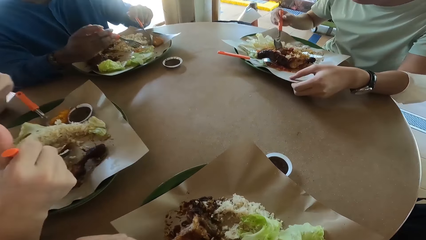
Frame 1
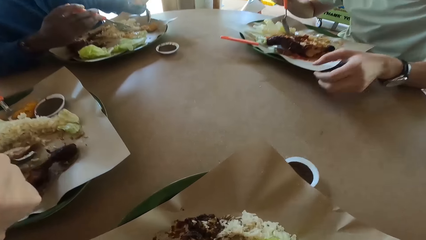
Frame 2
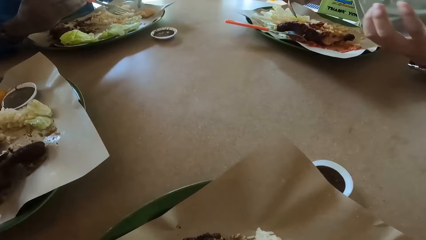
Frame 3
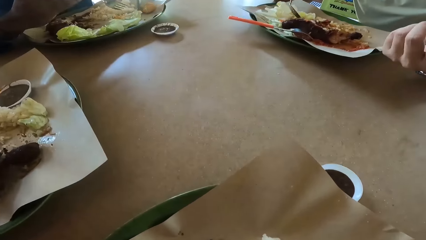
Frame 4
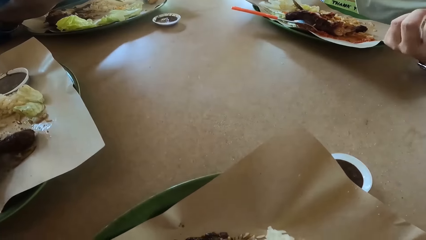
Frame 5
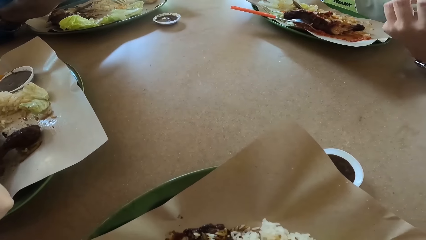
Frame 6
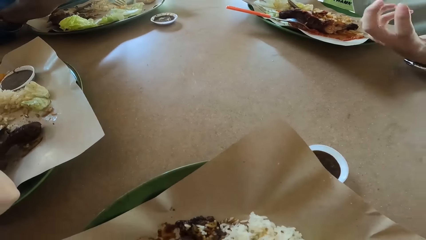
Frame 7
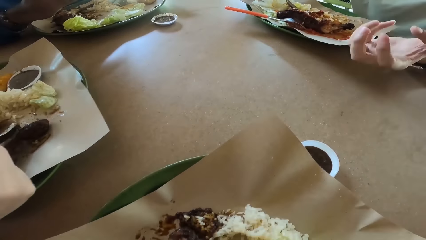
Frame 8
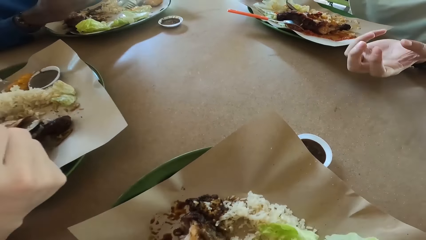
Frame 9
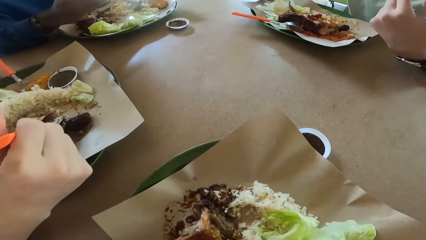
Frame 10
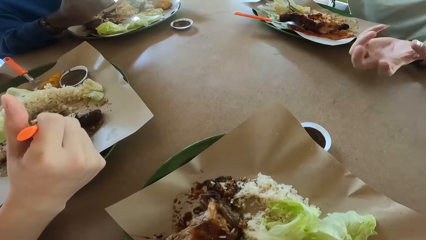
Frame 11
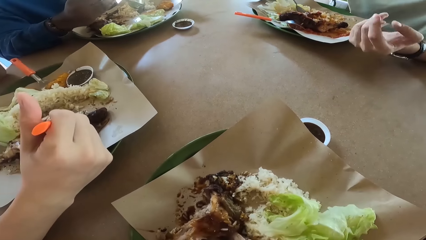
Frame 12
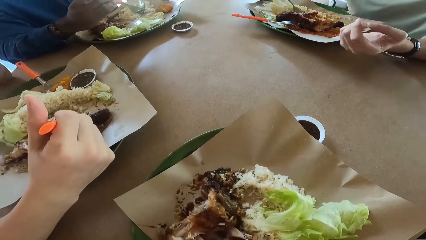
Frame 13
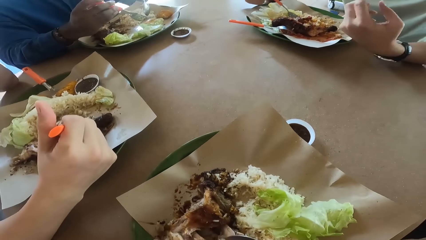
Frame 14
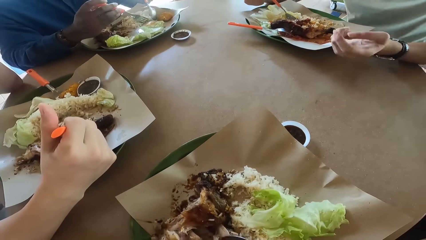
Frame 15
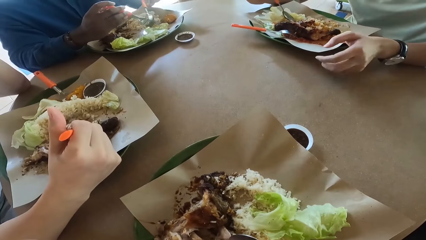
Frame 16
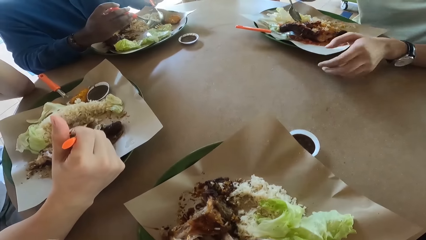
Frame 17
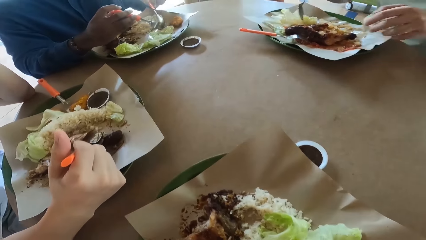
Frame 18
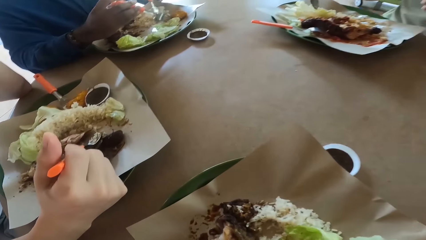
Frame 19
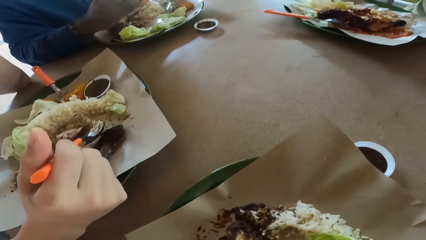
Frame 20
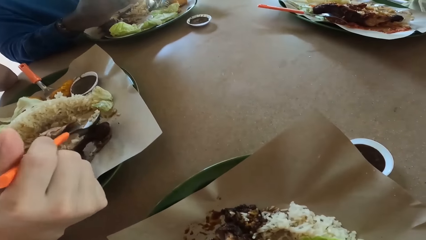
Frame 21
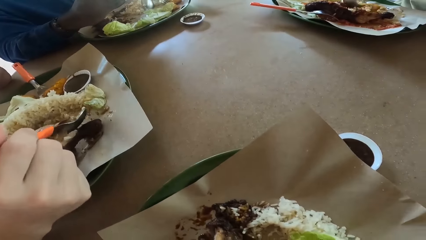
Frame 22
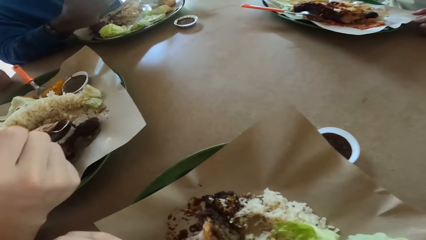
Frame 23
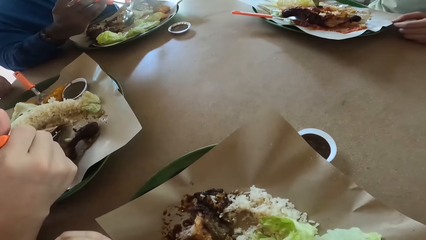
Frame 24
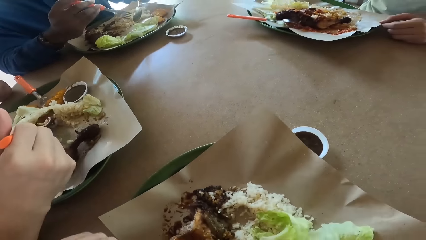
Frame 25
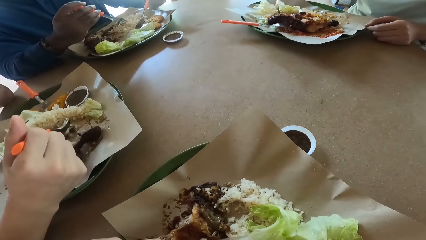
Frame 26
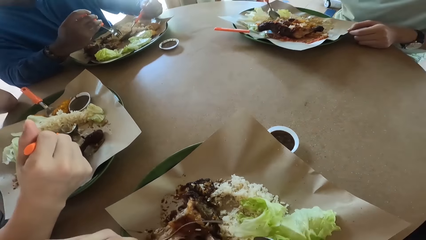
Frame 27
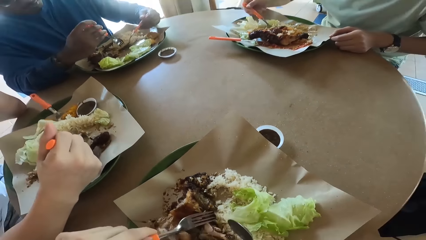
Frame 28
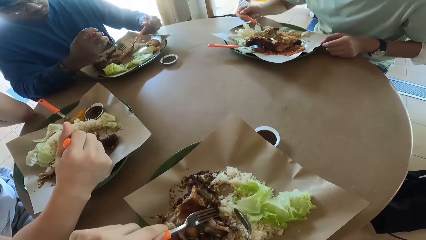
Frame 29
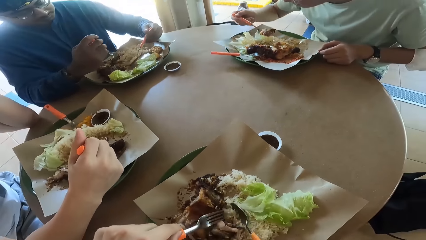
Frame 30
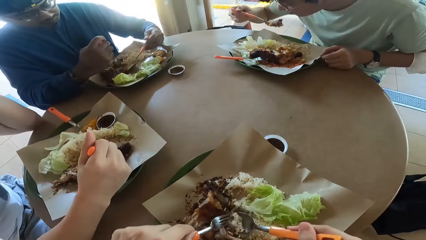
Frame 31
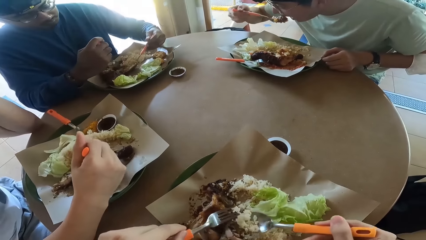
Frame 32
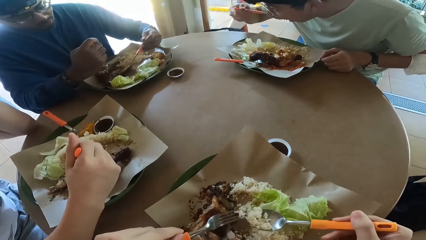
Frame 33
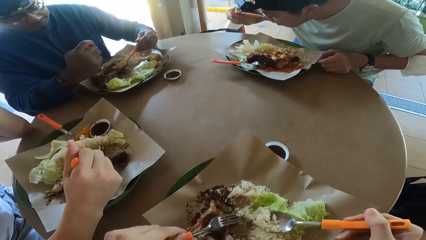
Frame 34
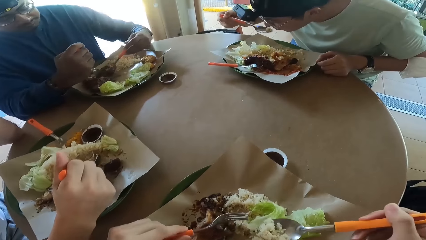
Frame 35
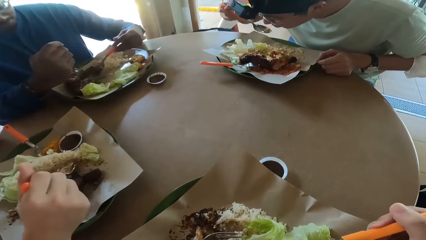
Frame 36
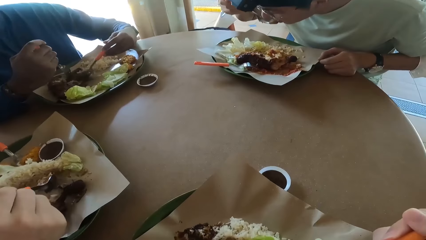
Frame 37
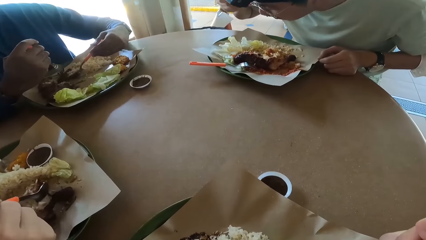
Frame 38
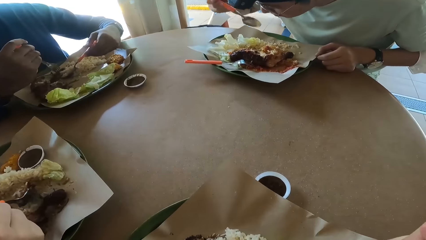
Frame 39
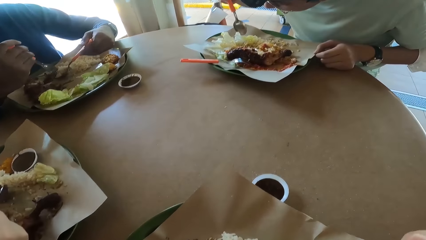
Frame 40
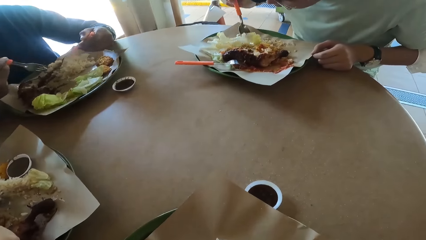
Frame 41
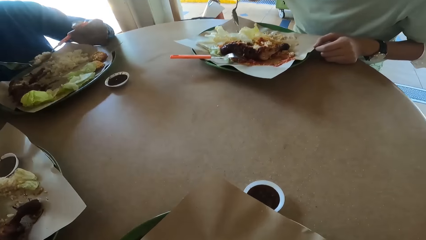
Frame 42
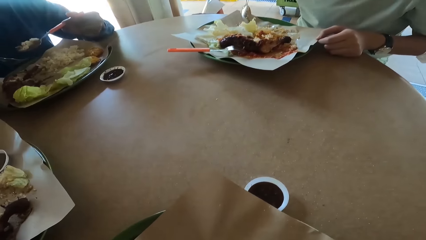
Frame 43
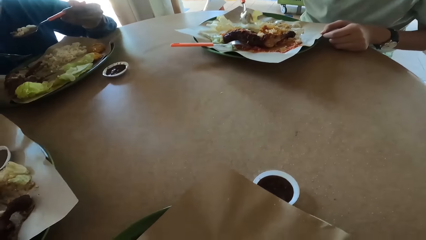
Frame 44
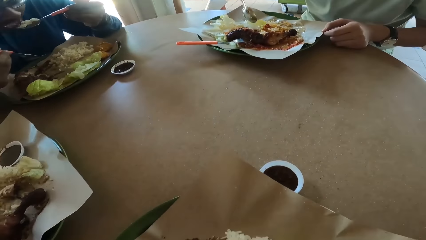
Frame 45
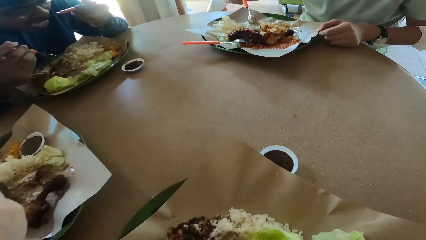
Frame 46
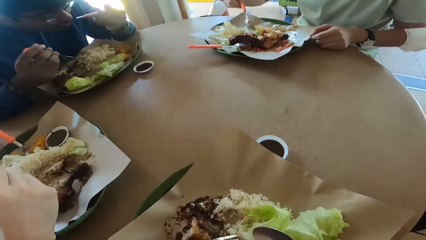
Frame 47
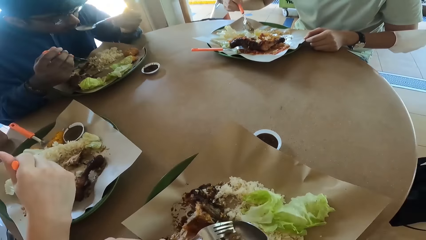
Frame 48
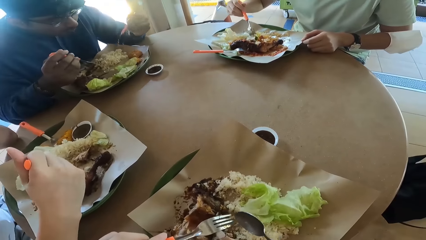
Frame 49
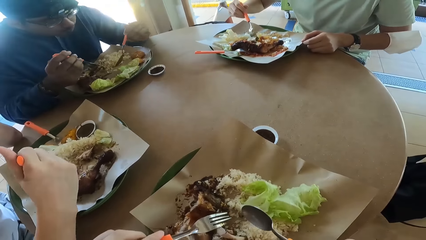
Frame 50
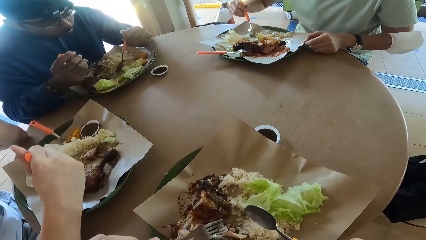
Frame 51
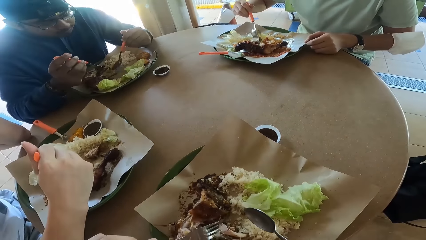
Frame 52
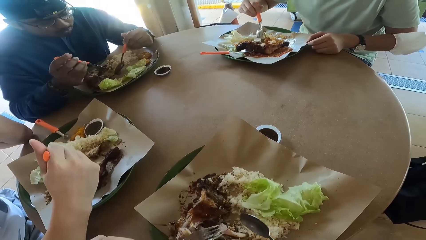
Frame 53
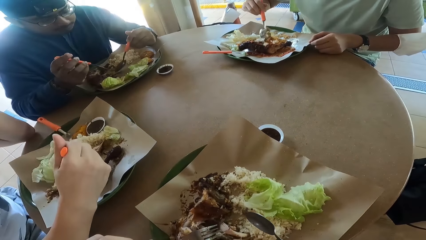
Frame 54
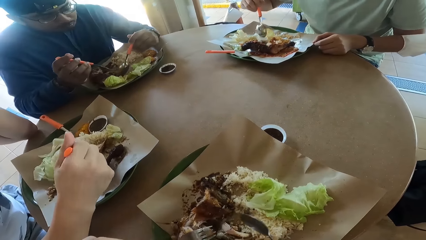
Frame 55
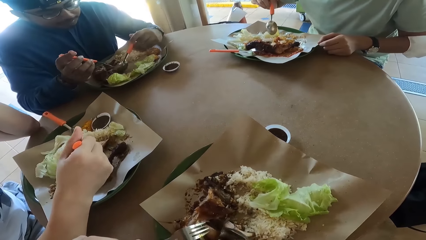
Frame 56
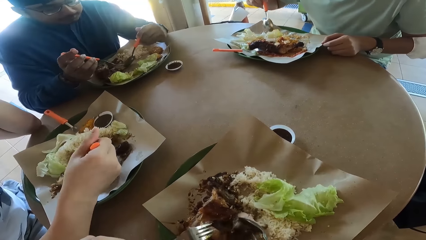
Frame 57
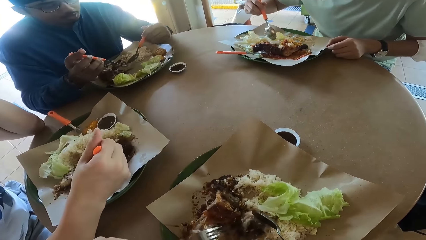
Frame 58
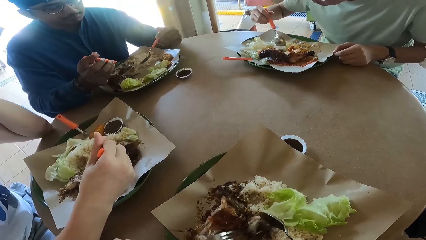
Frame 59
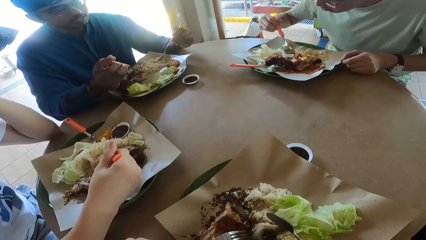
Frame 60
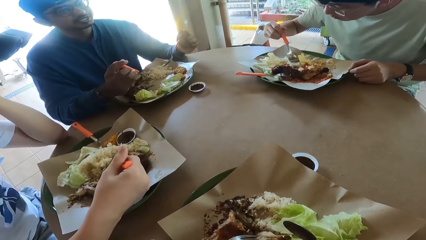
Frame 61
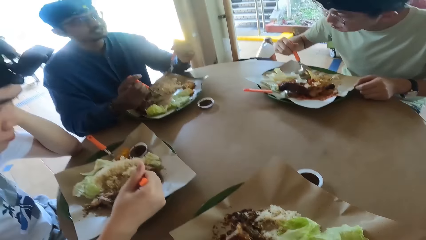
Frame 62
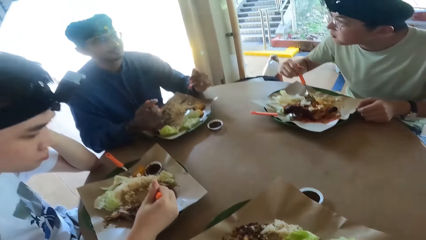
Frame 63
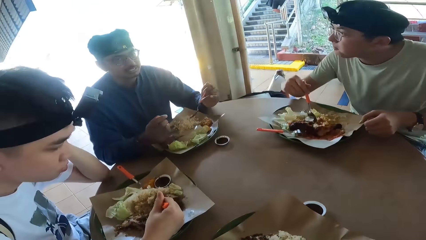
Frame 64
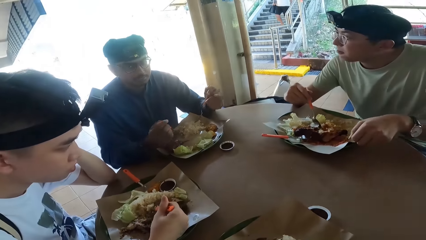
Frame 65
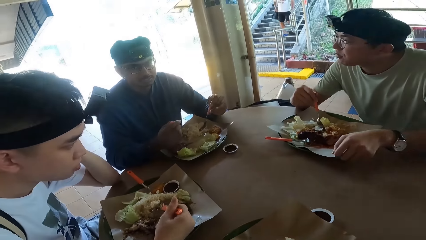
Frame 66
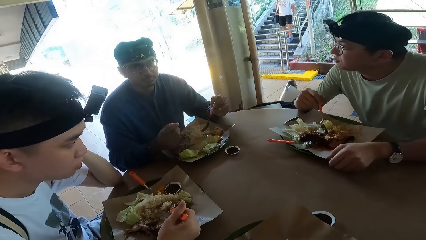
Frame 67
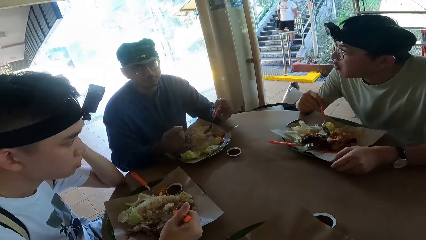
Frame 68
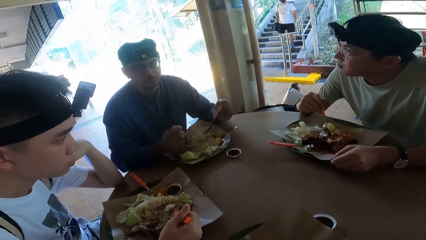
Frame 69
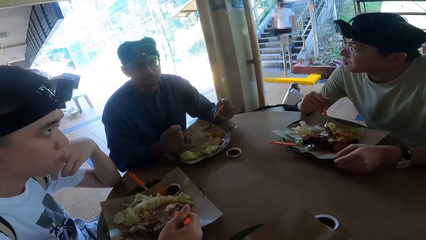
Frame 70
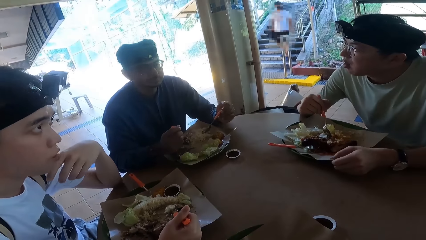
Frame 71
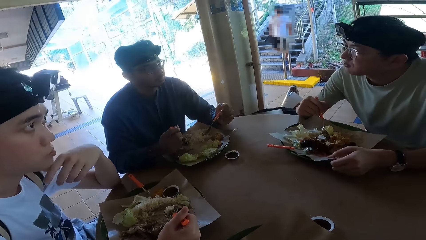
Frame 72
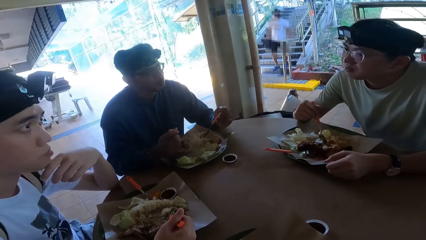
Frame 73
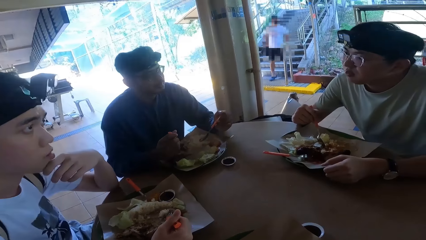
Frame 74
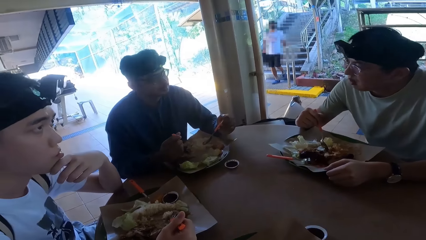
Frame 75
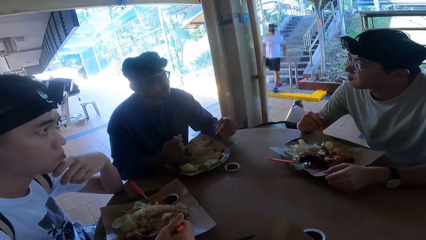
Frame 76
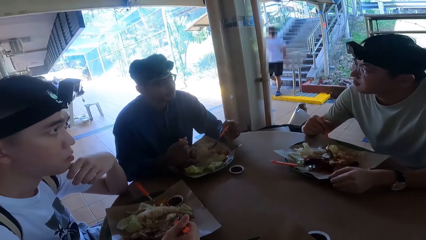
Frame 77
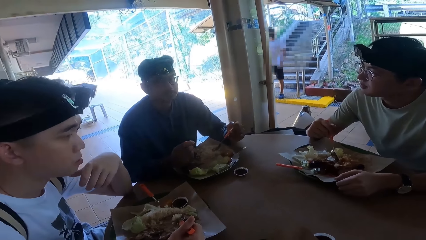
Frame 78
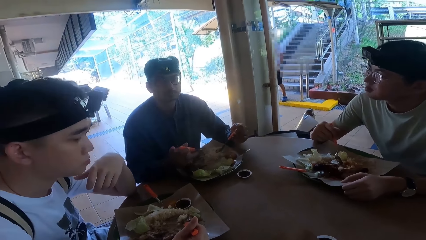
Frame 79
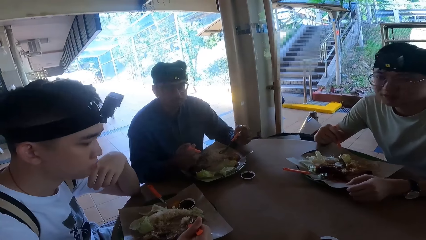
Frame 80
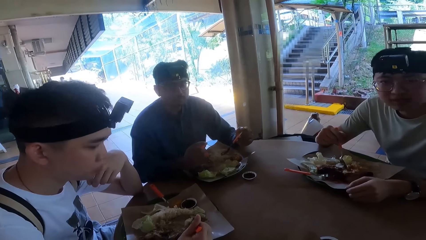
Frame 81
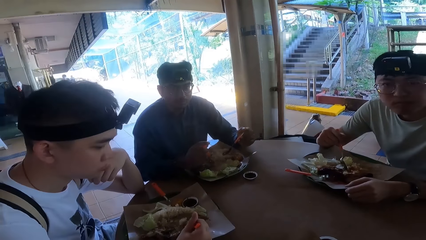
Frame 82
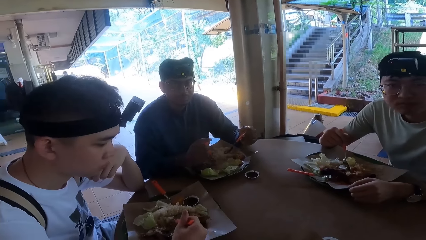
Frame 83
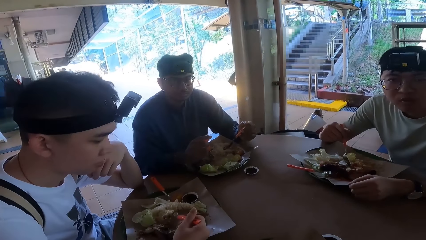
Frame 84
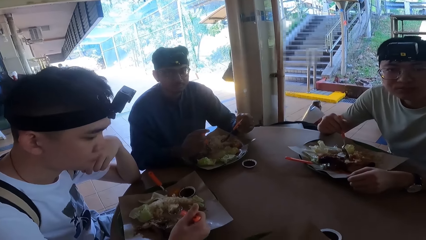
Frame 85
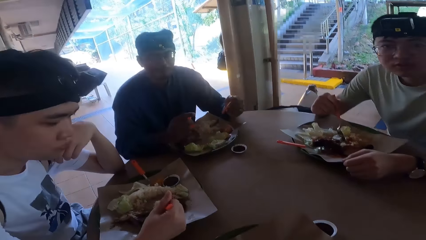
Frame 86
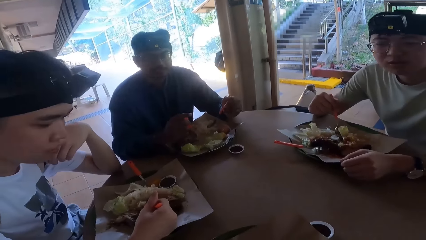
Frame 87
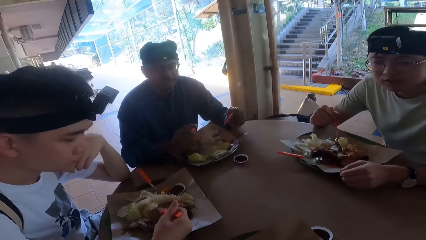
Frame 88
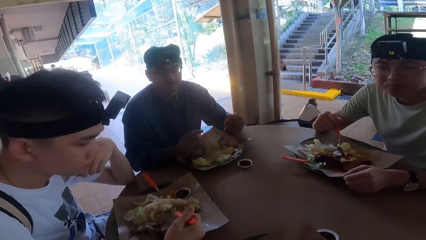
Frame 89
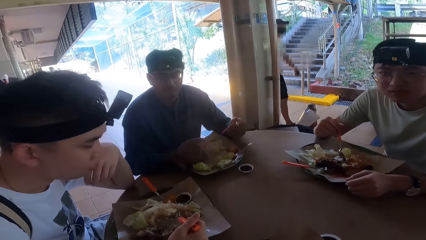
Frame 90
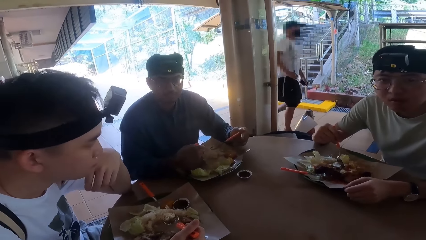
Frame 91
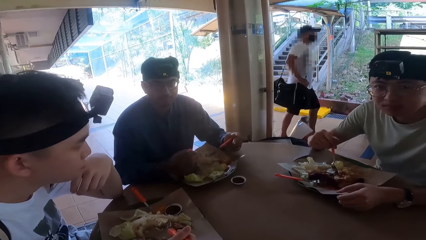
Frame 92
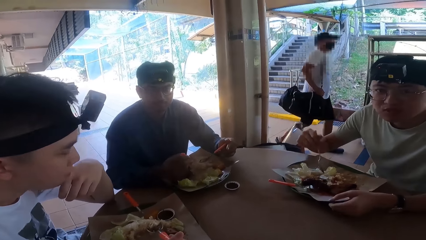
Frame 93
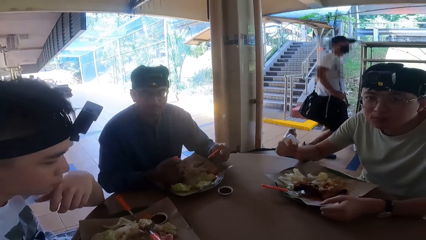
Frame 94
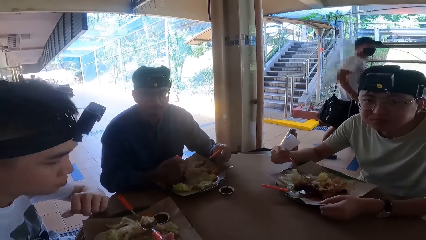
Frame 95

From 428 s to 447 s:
A person eats food. The camera wearer eats food. Another person eats food. Another person eats food. Another person talks. The camera wearer speaks.
